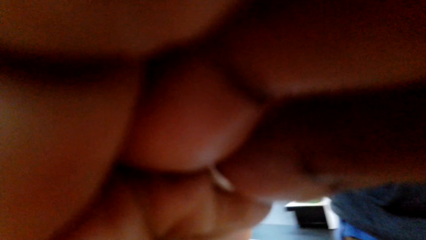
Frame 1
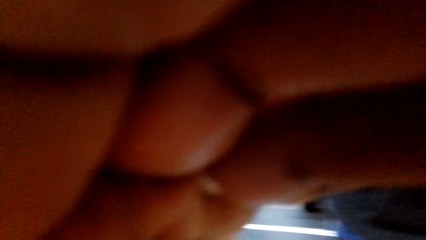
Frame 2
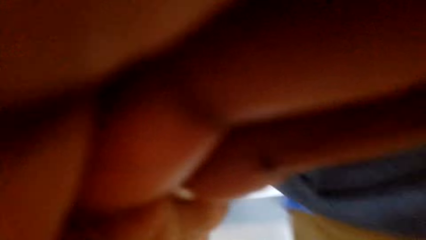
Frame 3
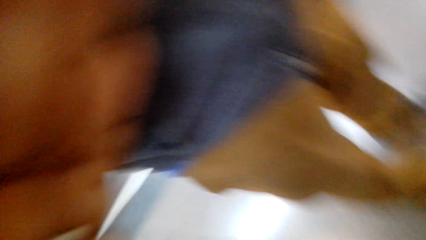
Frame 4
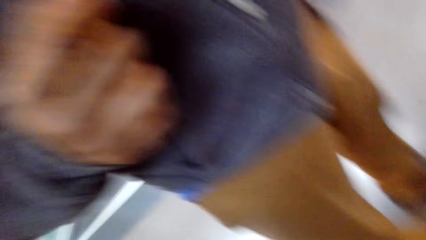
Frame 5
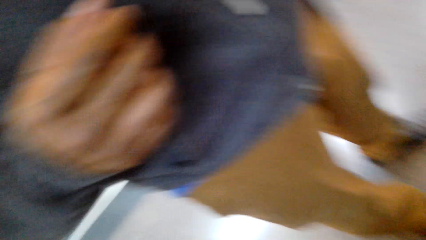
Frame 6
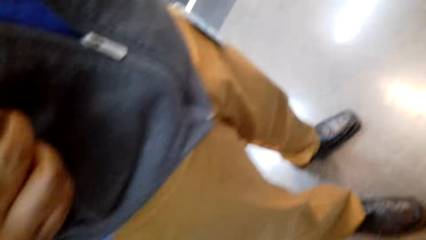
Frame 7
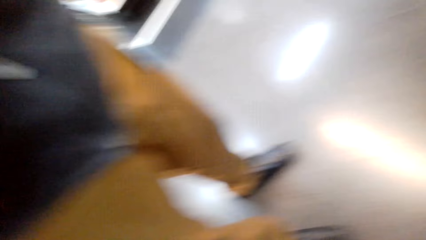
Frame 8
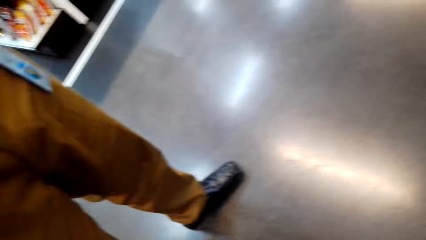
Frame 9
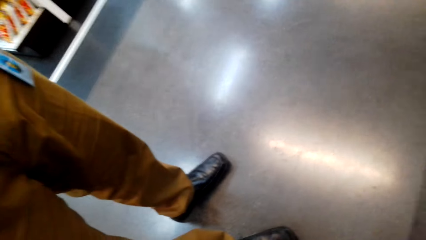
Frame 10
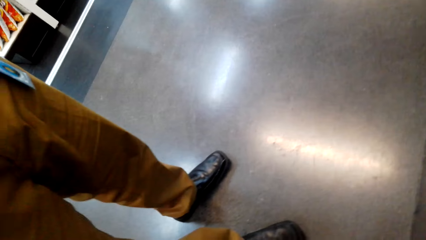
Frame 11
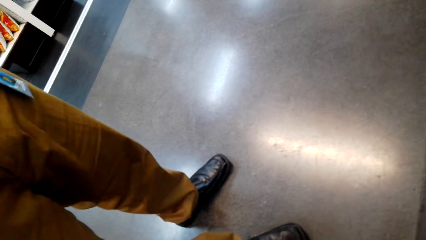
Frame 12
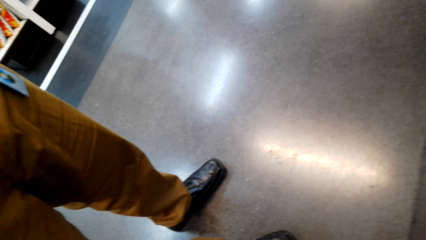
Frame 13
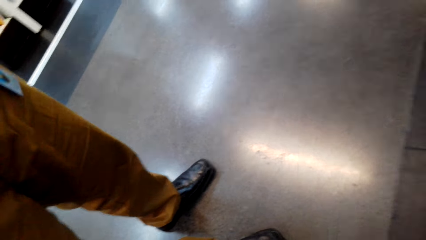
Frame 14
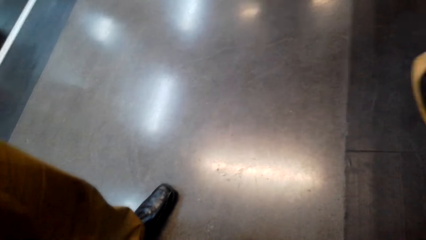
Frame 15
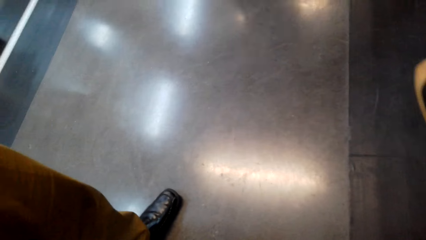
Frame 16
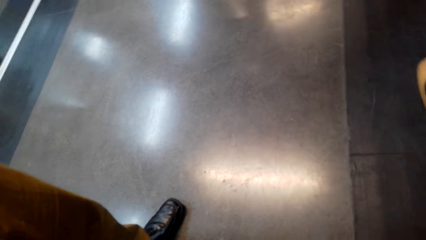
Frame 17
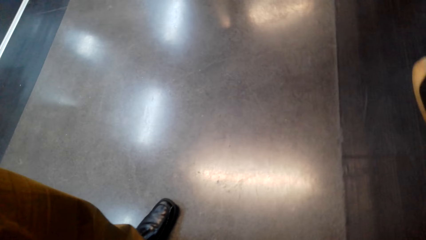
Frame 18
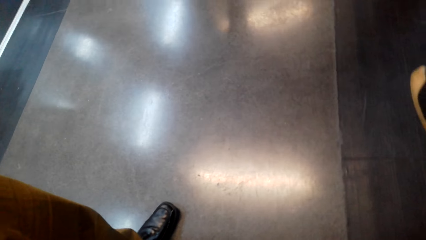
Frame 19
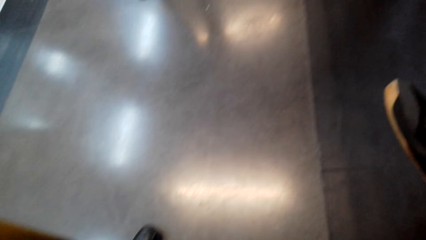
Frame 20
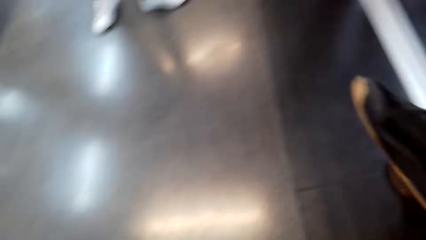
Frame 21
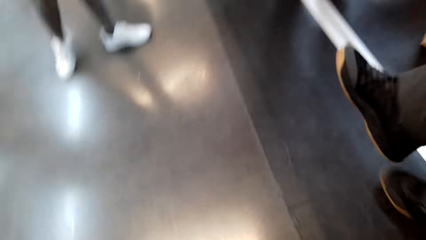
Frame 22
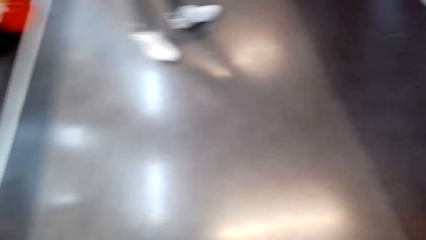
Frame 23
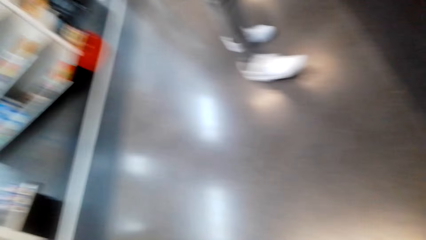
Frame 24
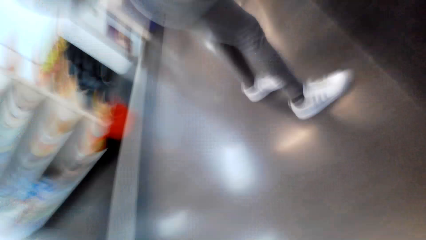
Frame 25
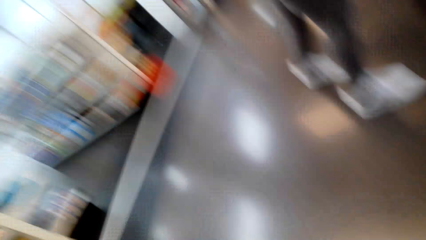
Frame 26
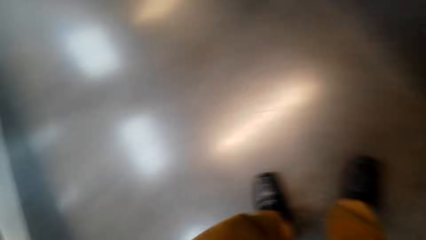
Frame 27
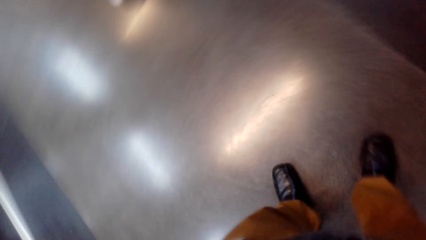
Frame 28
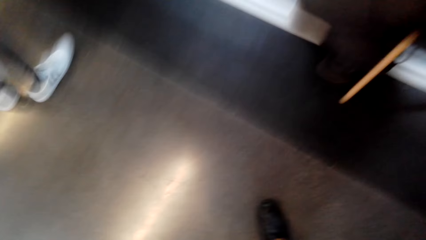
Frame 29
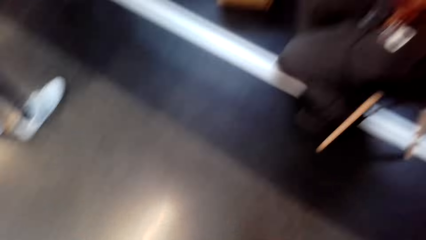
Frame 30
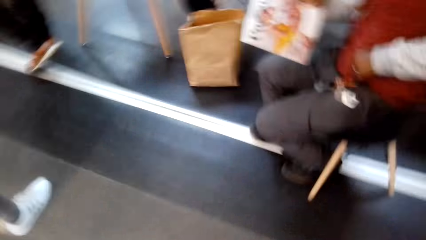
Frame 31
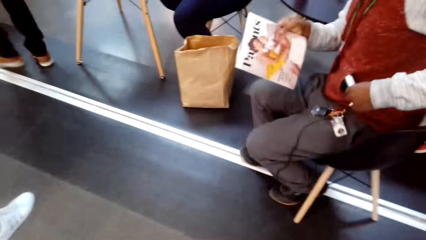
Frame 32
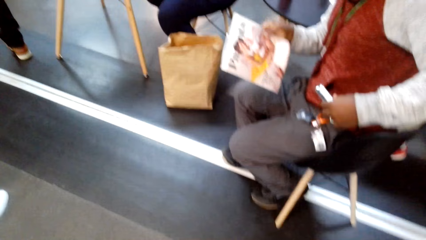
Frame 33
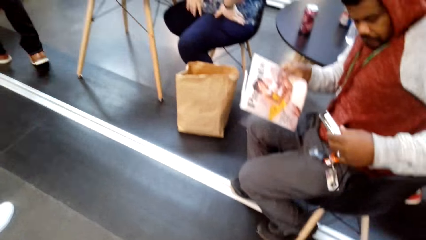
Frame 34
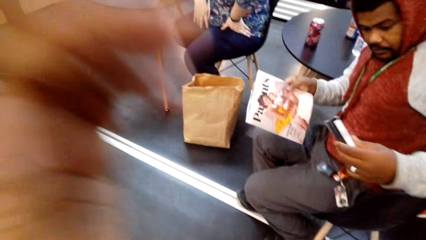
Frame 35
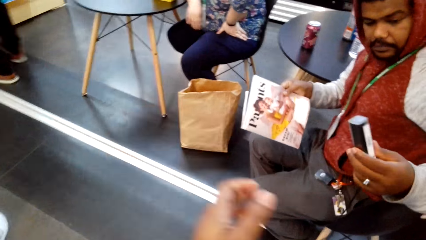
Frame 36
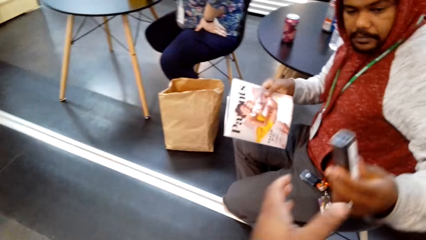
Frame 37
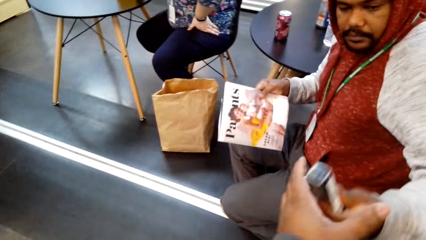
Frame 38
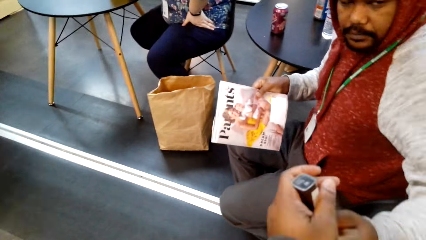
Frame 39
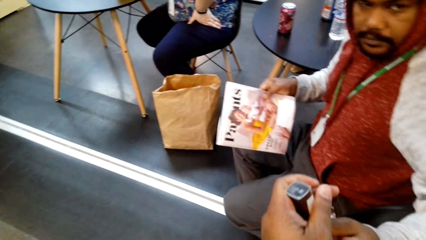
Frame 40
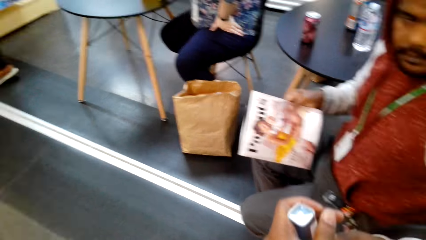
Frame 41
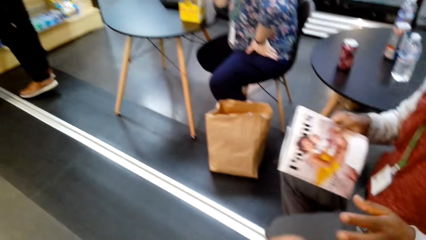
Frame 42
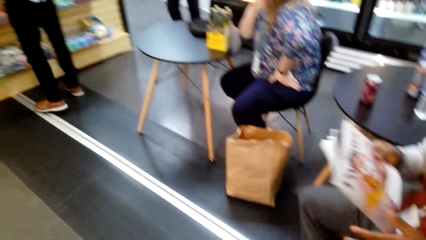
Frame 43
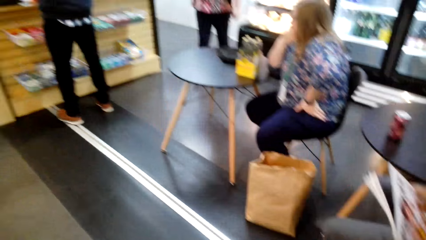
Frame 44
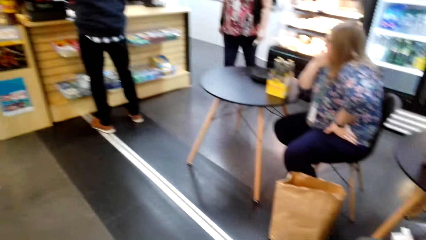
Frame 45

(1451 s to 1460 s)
The camera wearer touches the camera on the head. A man converses with the camera wearer. The camera wearer receives something from another man.
